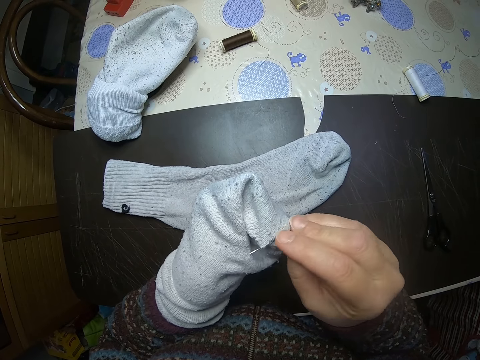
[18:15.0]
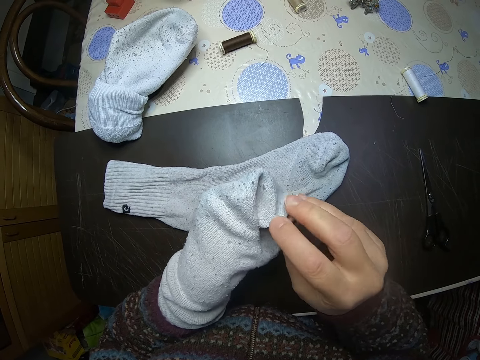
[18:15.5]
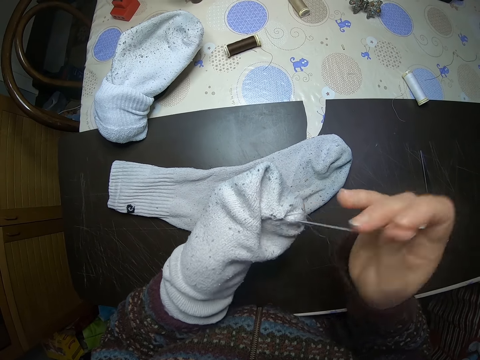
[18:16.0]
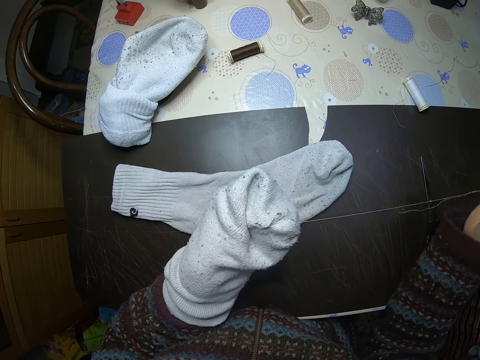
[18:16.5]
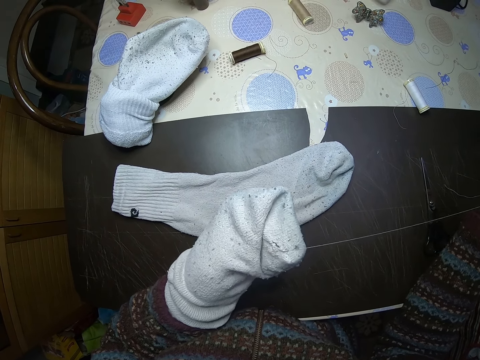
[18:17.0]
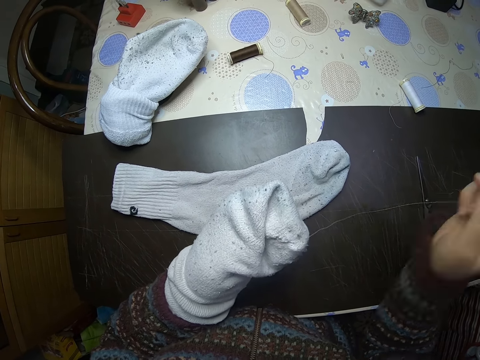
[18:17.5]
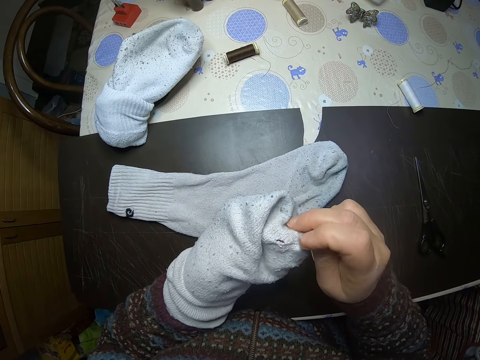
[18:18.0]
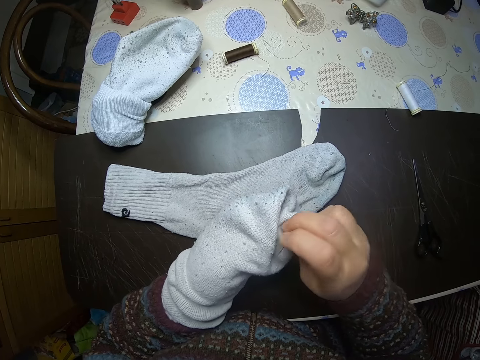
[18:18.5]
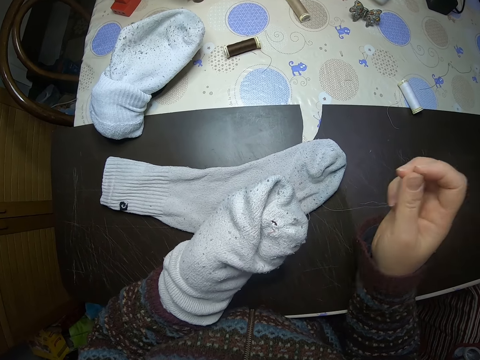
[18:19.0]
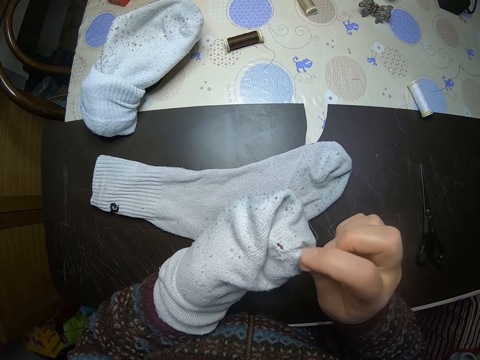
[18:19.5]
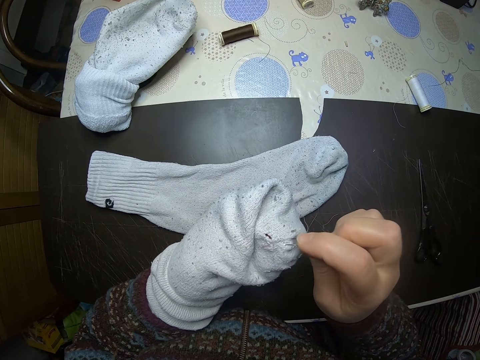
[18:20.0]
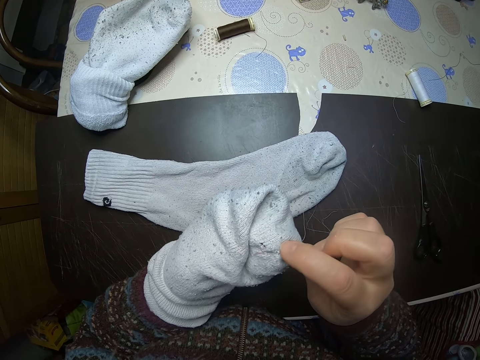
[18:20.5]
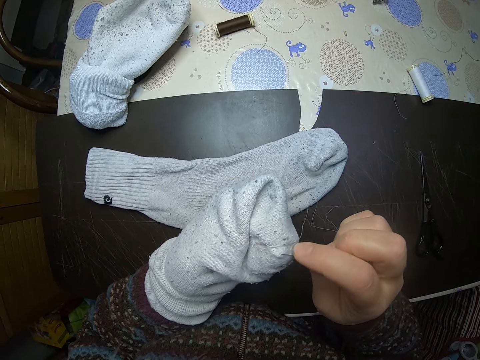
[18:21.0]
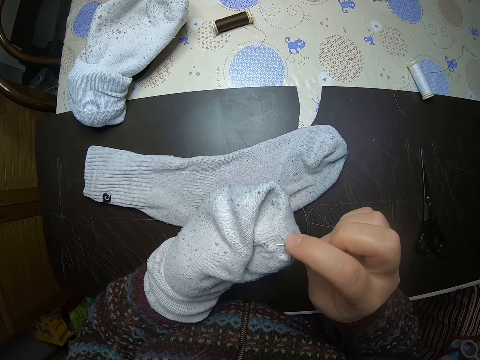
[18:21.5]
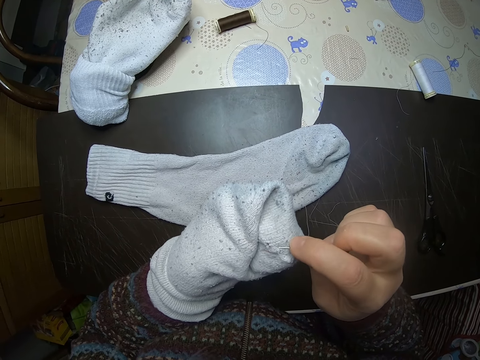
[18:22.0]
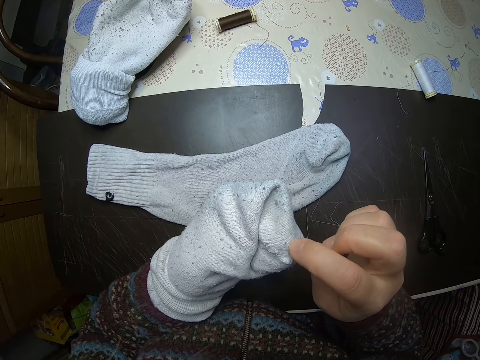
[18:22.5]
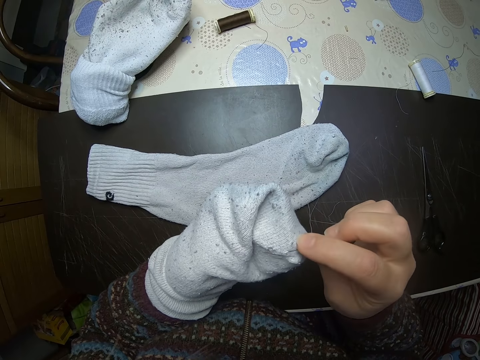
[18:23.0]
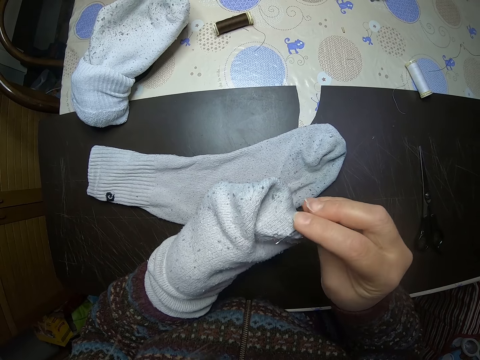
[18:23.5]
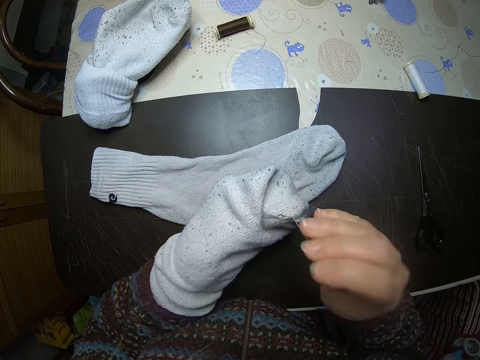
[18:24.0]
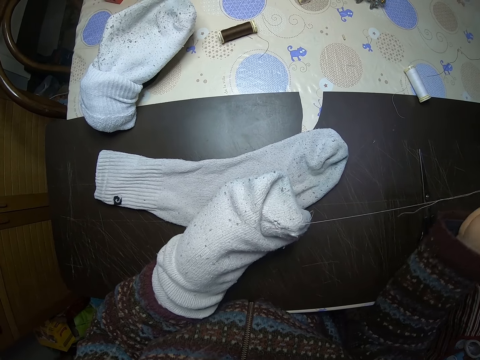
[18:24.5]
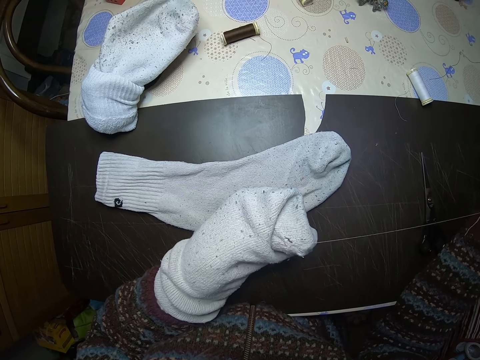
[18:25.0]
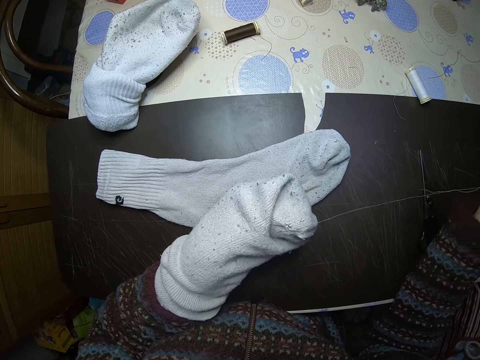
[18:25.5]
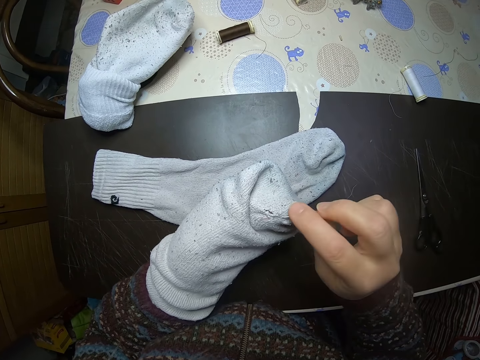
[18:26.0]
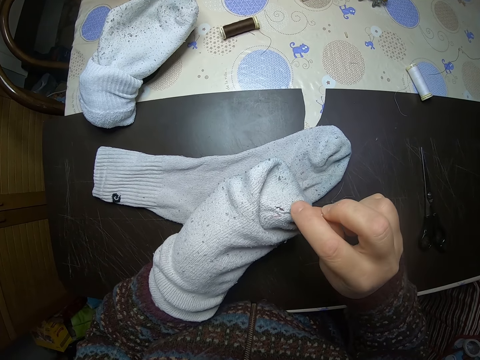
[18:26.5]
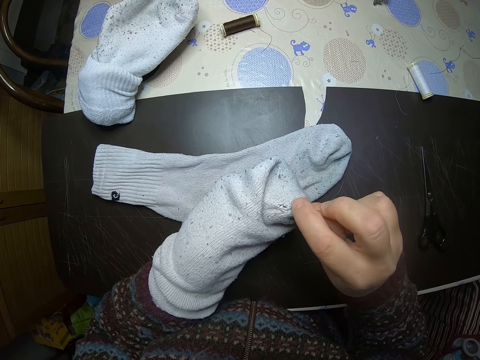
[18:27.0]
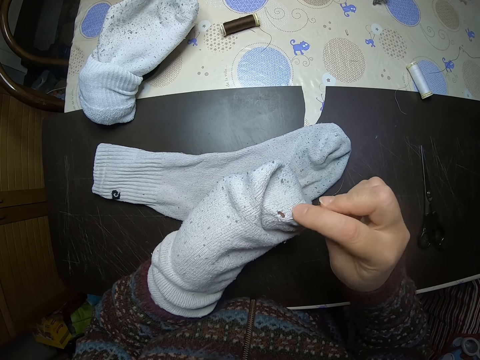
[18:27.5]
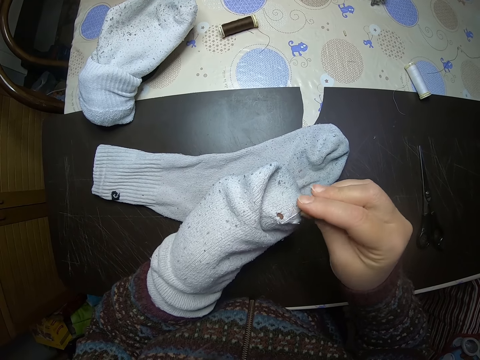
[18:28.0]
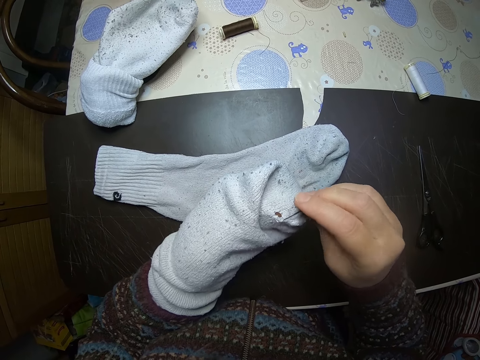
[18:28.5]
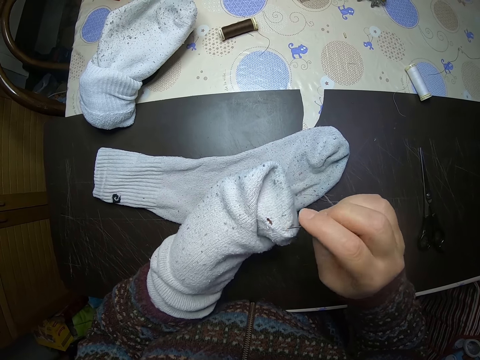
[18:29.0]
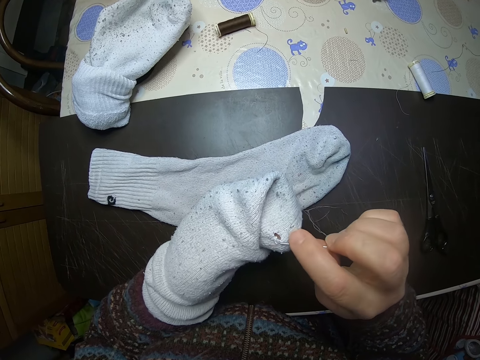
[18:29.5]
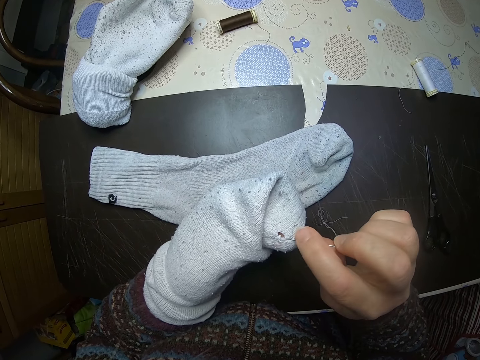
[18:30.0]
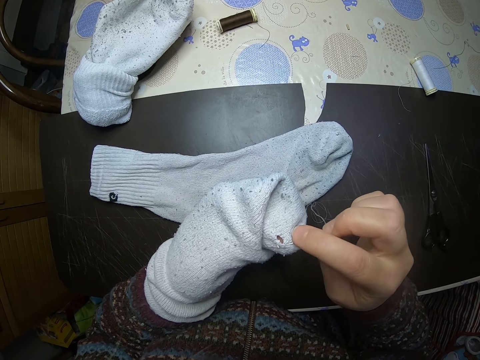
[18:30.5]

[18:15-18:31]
The camera wearer inspects the socks. They sew a sock. They stare at the socks. They sew the sock.

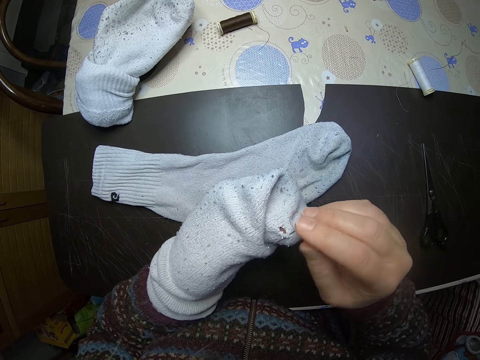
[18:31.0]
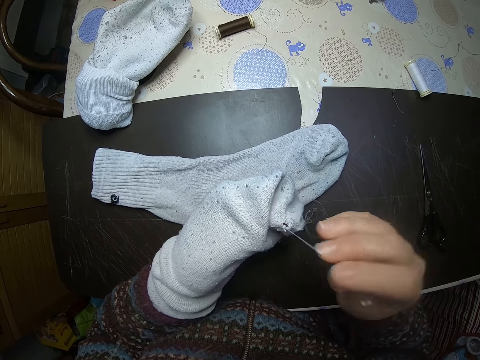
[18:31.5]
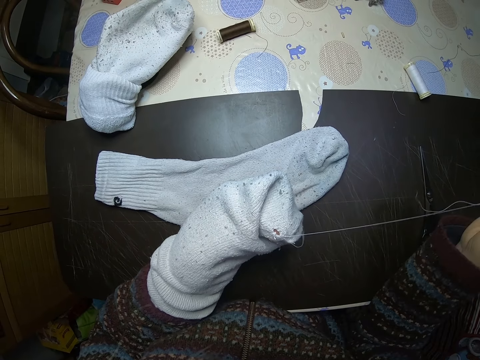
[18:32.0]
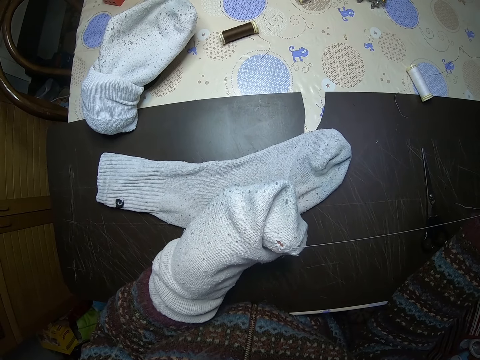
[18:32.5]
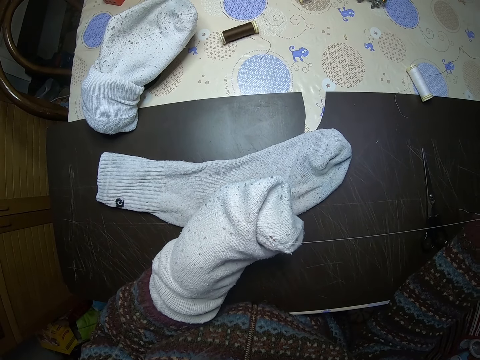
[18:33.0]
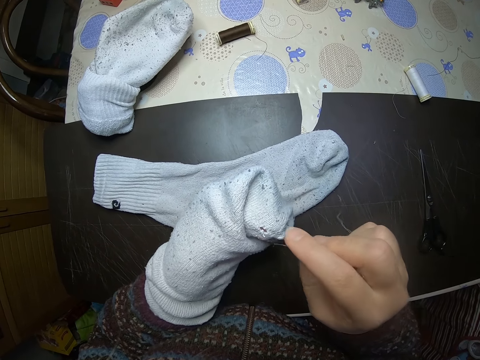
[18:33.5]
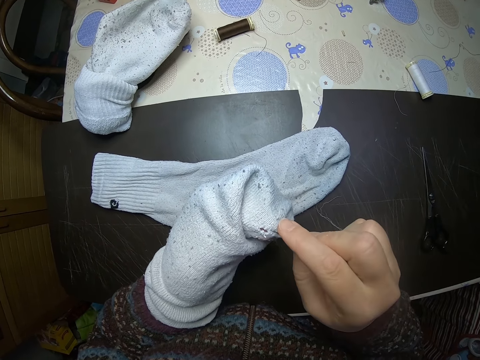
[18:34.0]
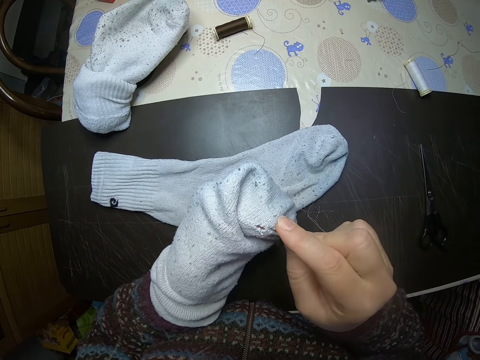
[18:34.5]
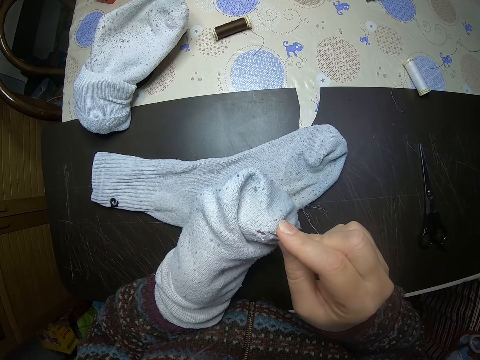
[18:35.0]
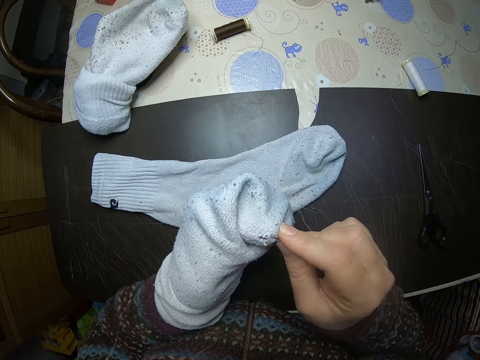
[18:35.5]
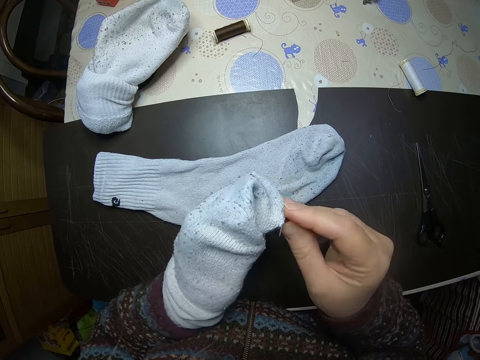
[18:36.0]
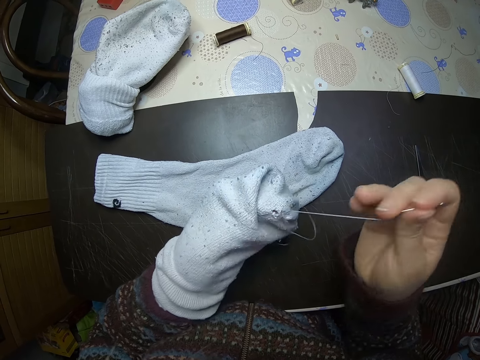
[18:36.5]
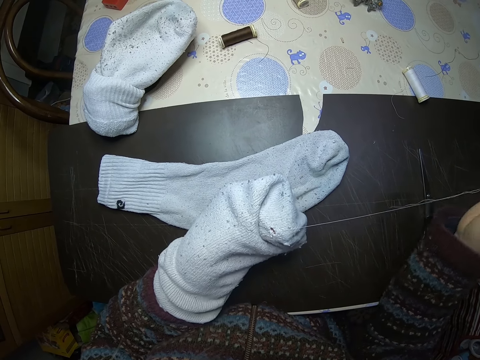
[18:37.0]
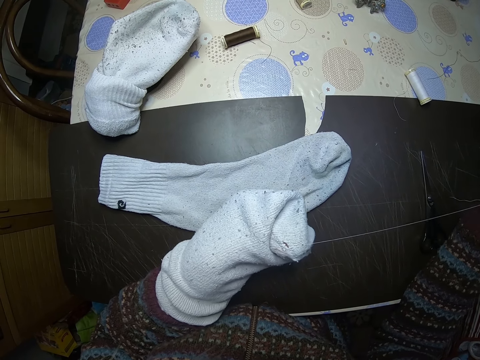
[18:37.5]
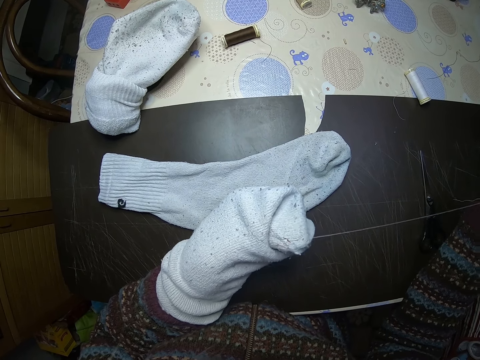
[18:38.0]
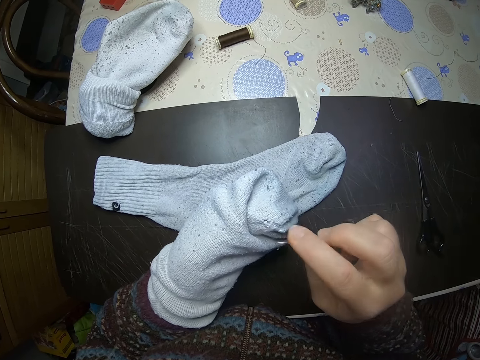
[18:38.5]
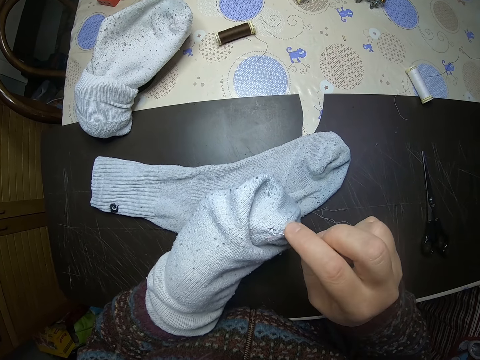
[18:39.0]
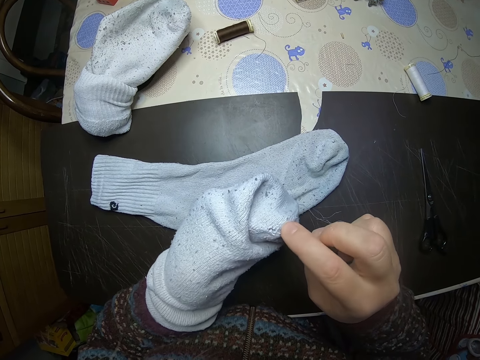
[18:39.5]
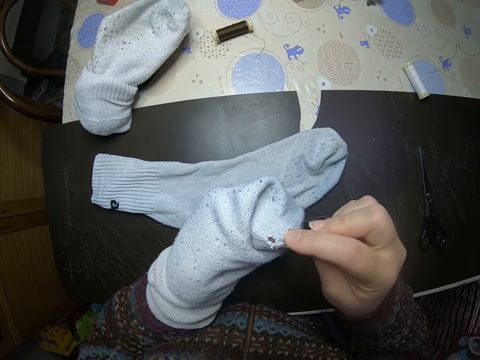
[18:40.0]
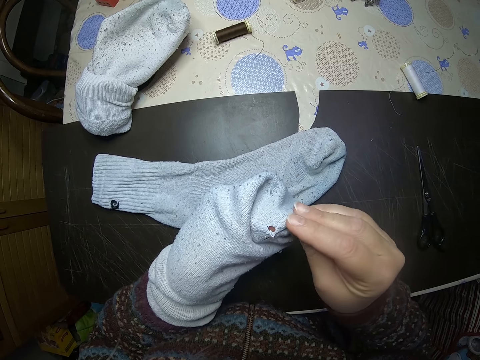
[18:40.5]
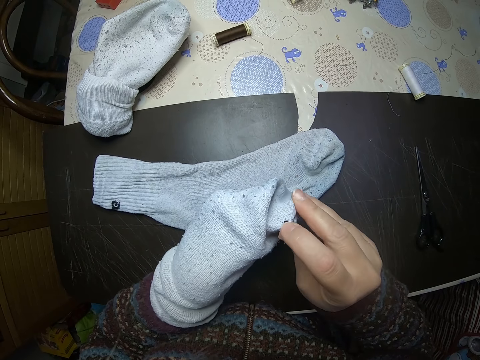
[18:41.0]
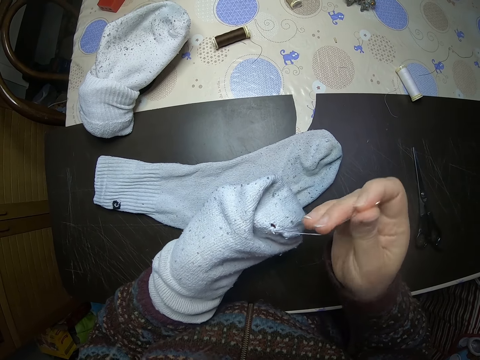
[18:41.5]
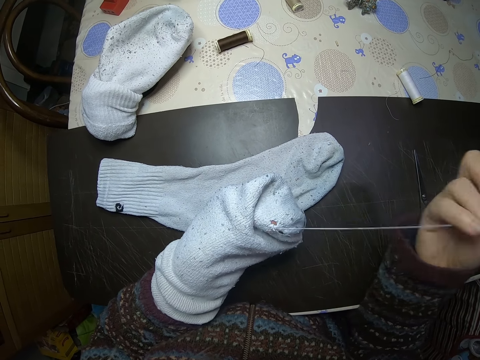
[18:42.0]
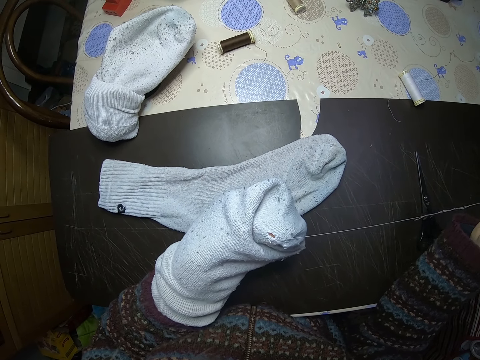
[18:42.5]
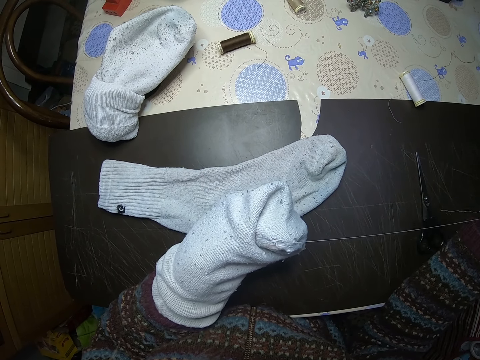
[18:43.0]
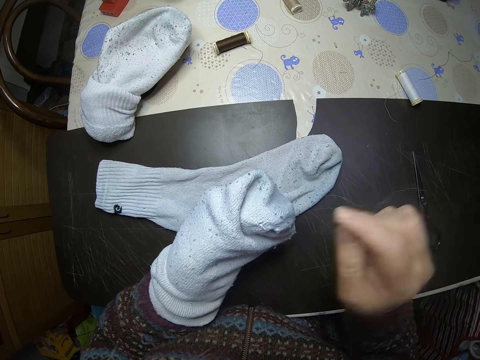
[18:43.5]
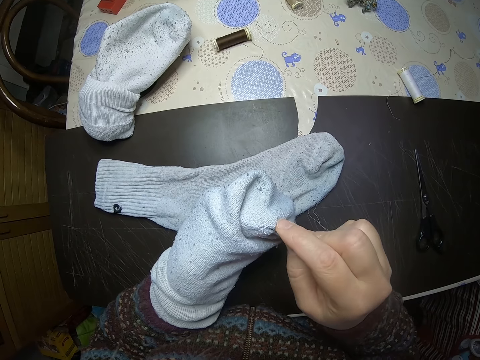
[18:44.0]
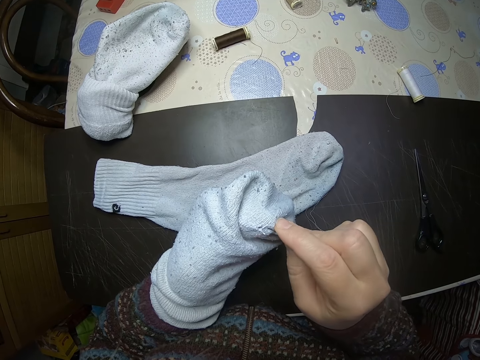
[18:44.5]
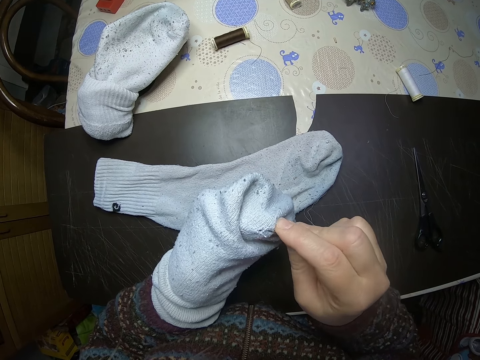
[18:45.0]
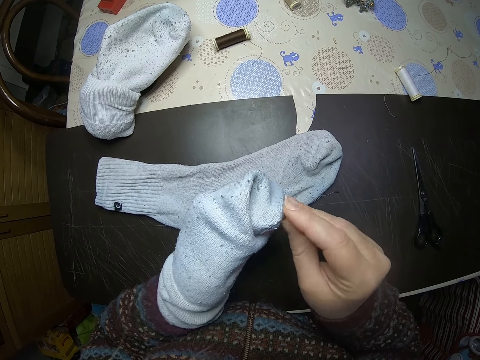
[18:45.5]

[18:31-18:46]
The camera wearer stares at the socks. They sew a sock. They stare at the socks. They sew the sock. They stare at the socks. They sew the sock.
